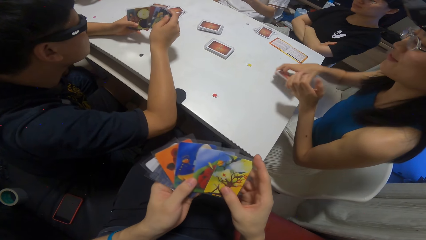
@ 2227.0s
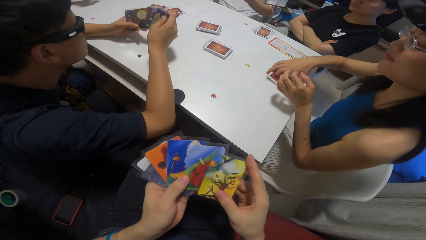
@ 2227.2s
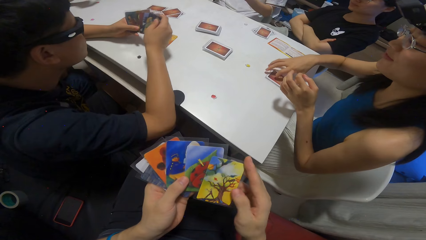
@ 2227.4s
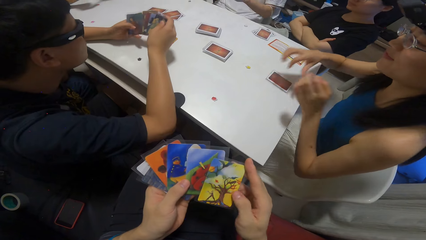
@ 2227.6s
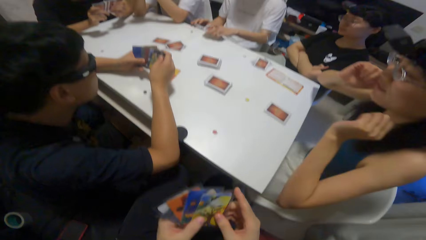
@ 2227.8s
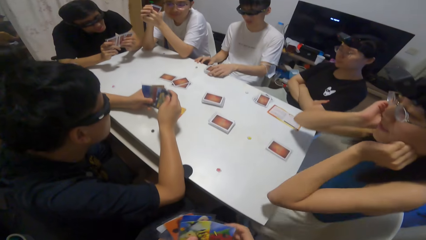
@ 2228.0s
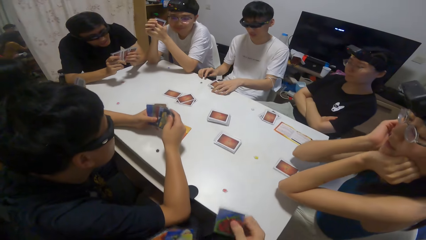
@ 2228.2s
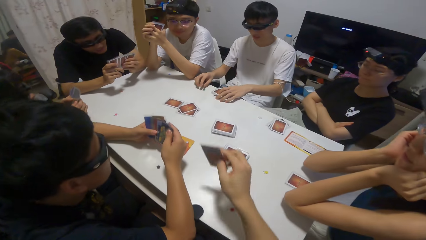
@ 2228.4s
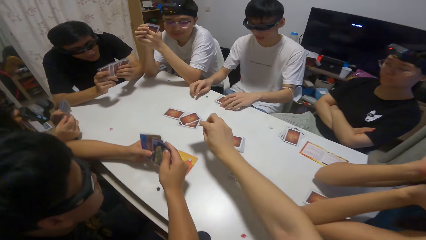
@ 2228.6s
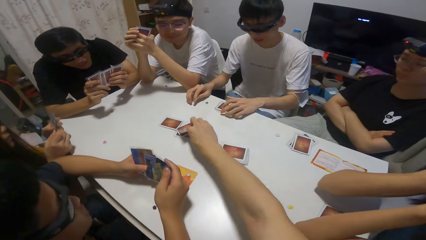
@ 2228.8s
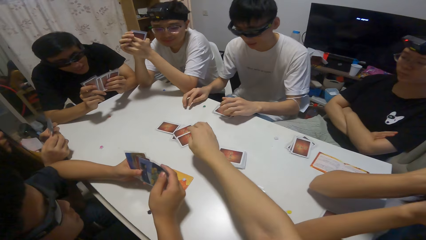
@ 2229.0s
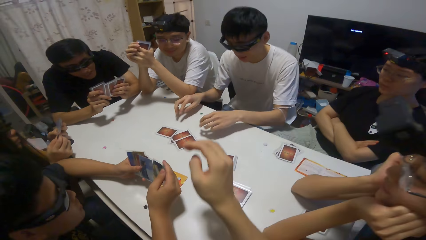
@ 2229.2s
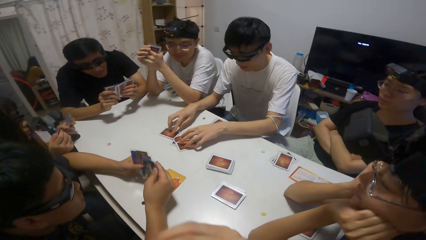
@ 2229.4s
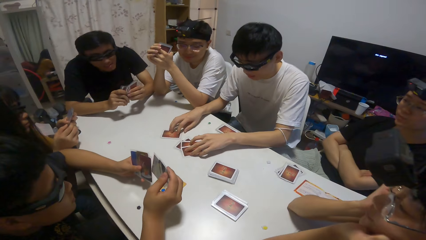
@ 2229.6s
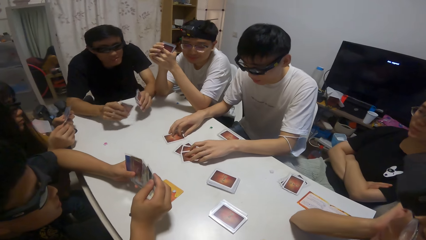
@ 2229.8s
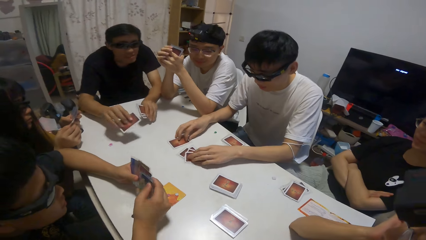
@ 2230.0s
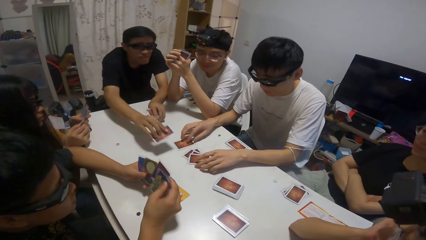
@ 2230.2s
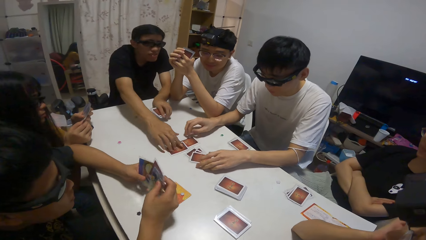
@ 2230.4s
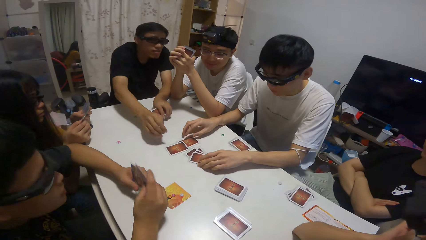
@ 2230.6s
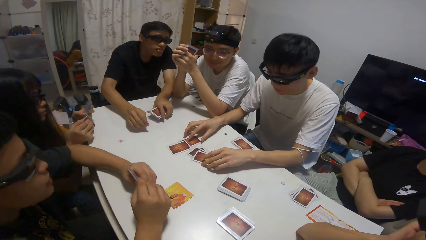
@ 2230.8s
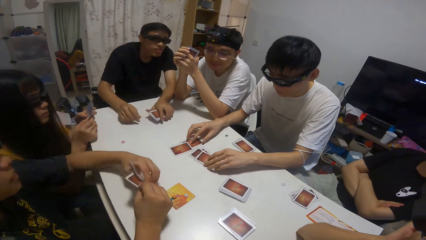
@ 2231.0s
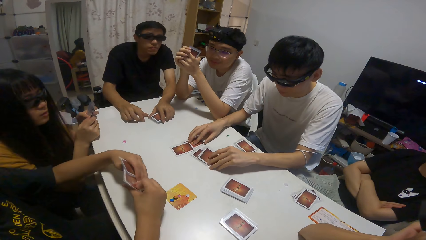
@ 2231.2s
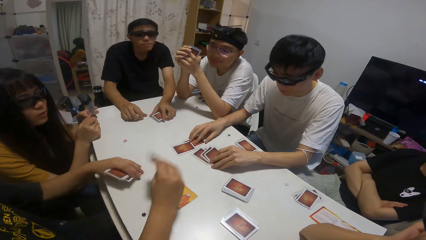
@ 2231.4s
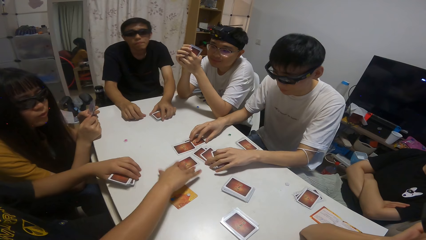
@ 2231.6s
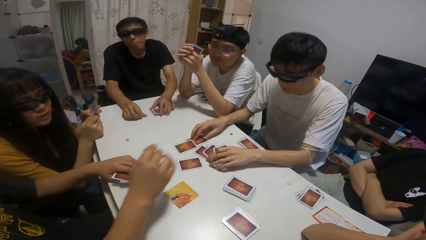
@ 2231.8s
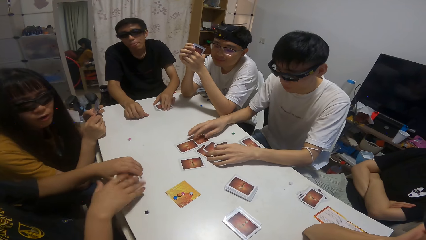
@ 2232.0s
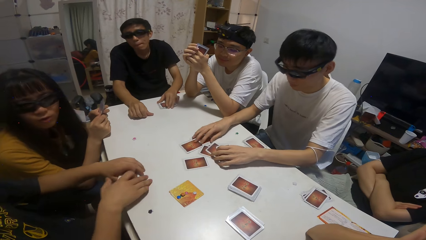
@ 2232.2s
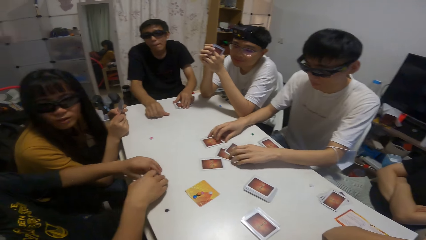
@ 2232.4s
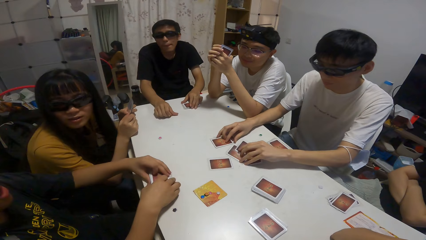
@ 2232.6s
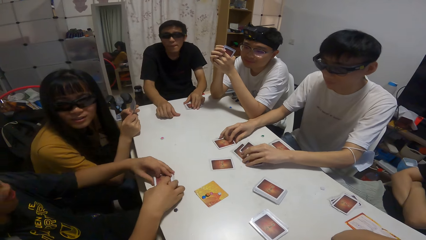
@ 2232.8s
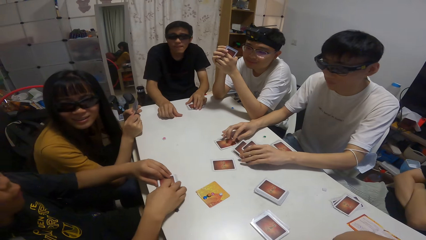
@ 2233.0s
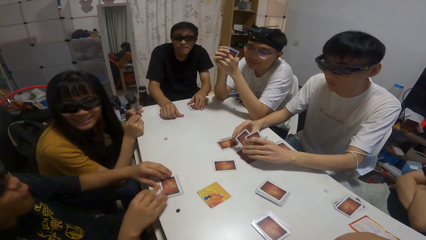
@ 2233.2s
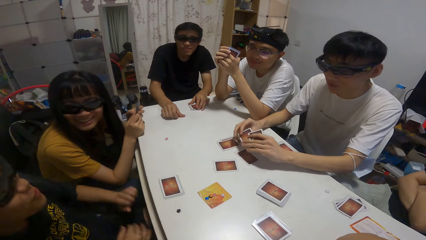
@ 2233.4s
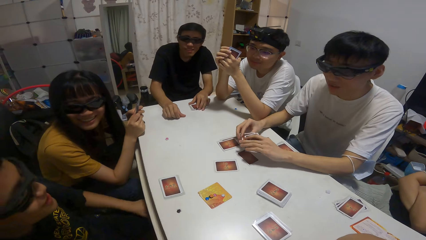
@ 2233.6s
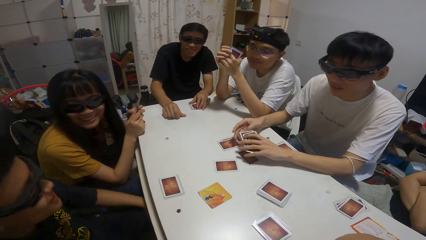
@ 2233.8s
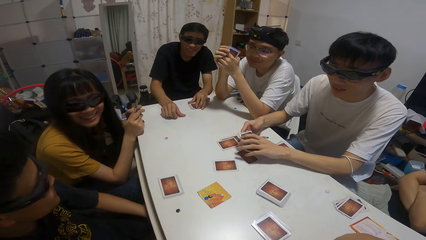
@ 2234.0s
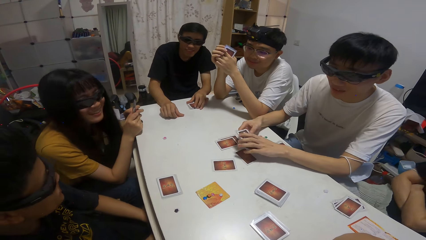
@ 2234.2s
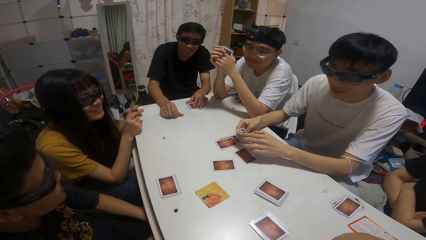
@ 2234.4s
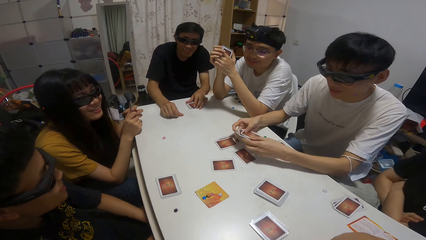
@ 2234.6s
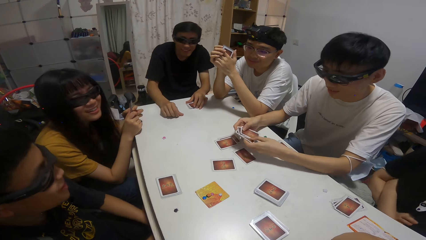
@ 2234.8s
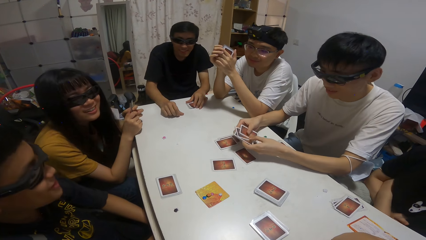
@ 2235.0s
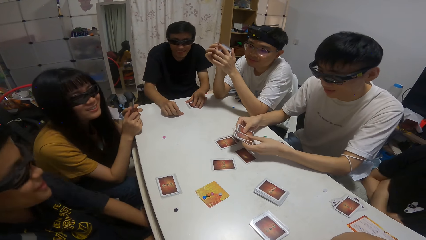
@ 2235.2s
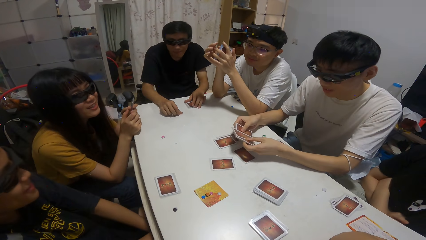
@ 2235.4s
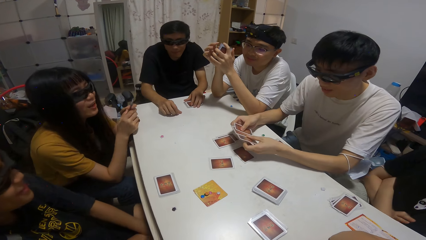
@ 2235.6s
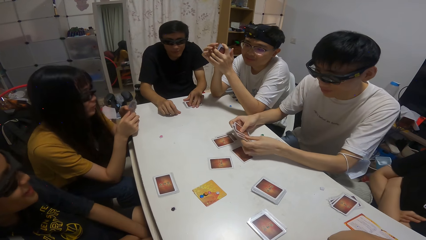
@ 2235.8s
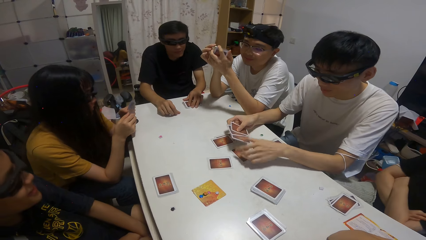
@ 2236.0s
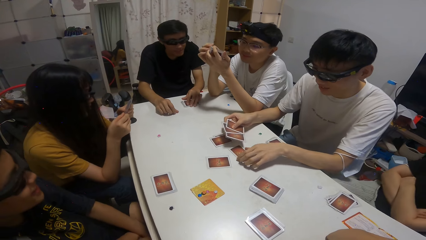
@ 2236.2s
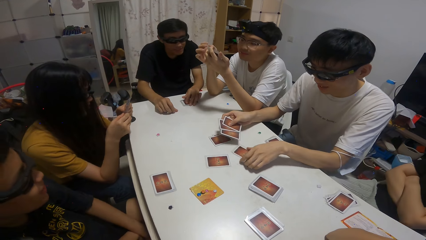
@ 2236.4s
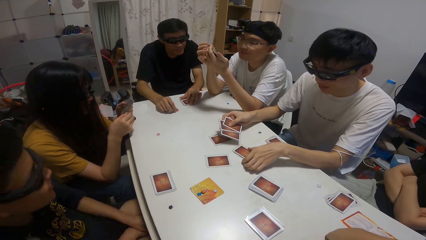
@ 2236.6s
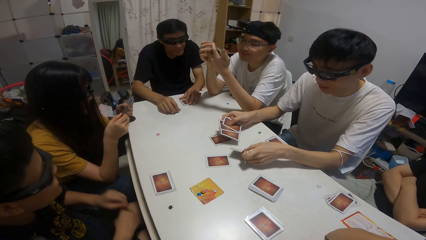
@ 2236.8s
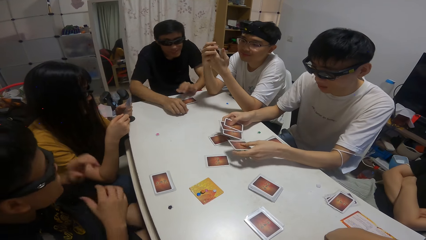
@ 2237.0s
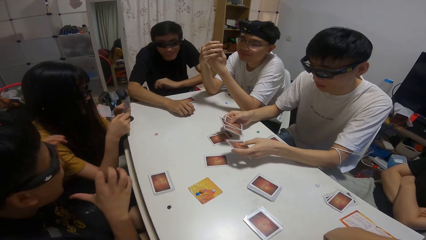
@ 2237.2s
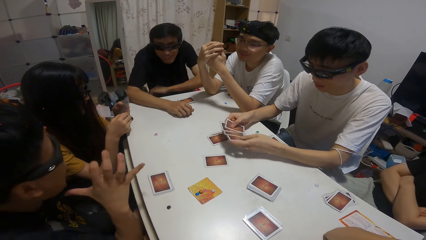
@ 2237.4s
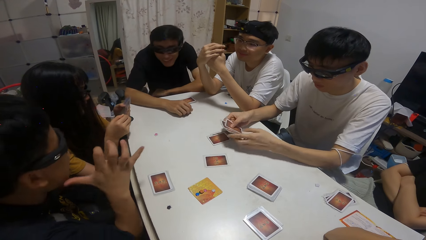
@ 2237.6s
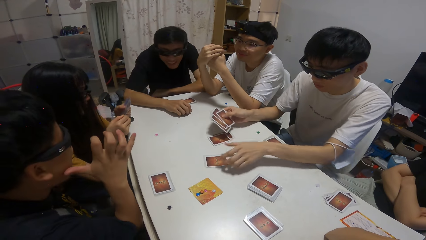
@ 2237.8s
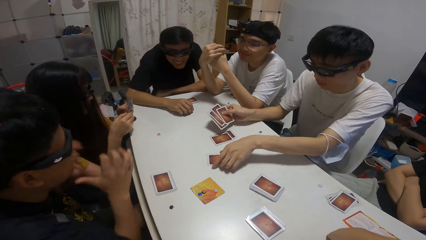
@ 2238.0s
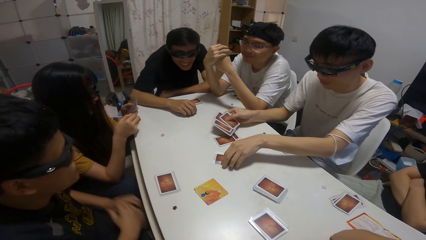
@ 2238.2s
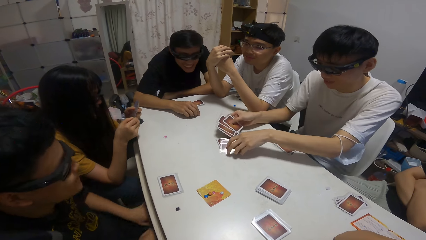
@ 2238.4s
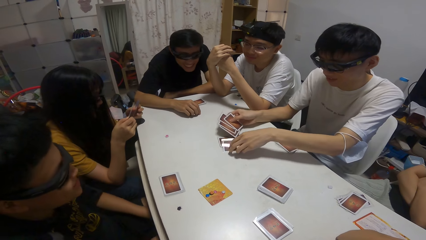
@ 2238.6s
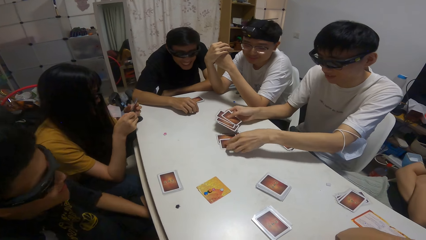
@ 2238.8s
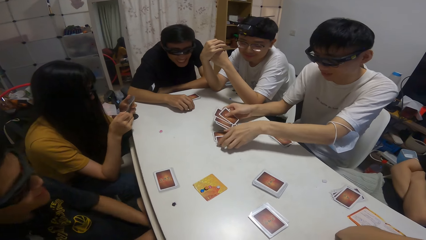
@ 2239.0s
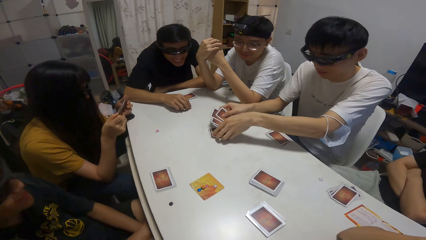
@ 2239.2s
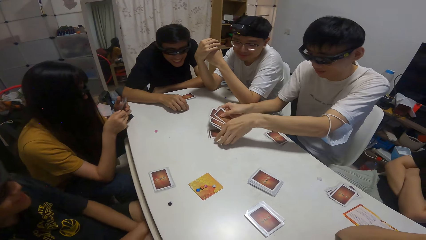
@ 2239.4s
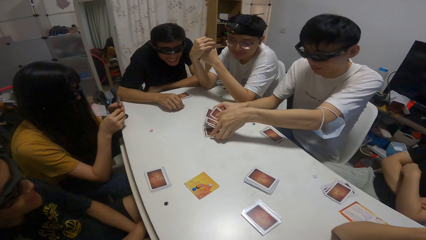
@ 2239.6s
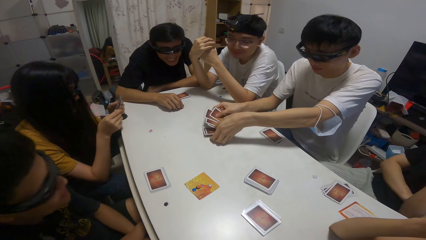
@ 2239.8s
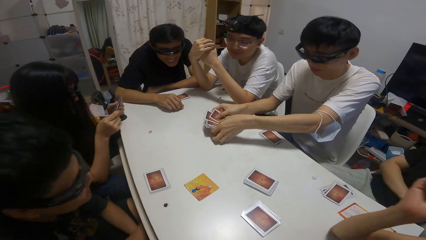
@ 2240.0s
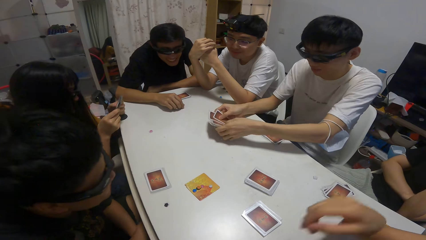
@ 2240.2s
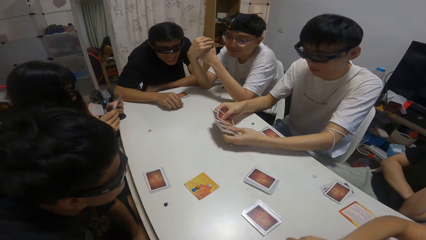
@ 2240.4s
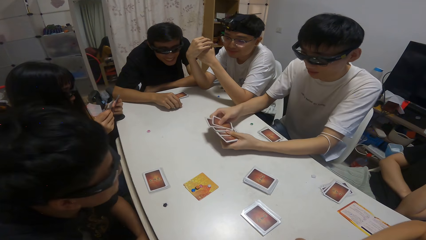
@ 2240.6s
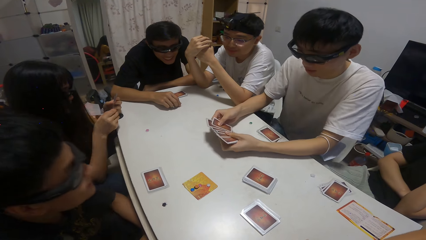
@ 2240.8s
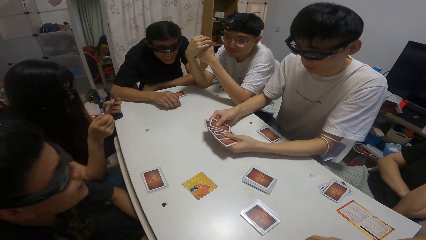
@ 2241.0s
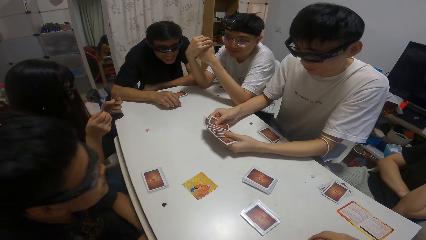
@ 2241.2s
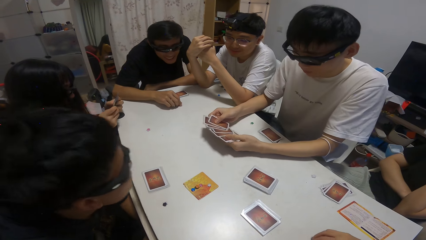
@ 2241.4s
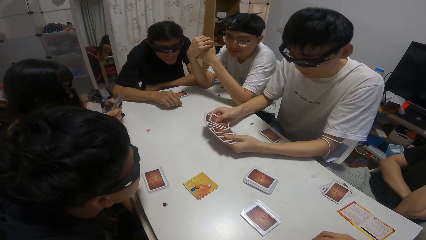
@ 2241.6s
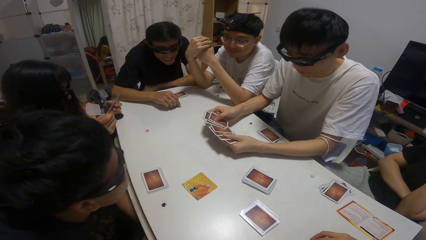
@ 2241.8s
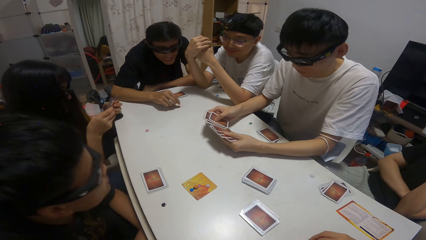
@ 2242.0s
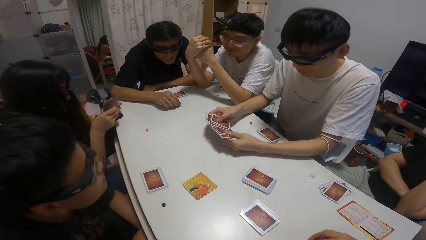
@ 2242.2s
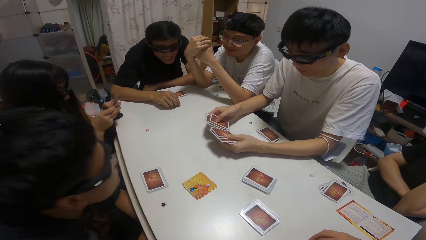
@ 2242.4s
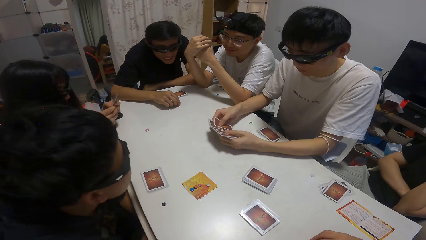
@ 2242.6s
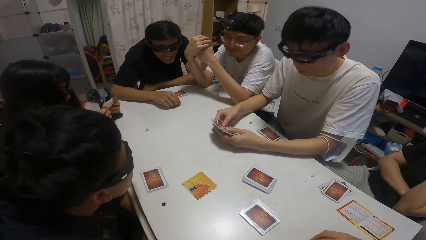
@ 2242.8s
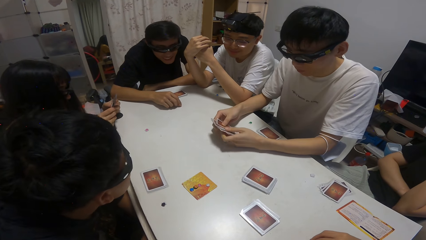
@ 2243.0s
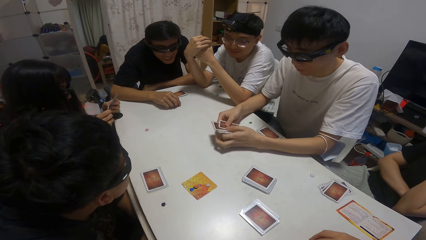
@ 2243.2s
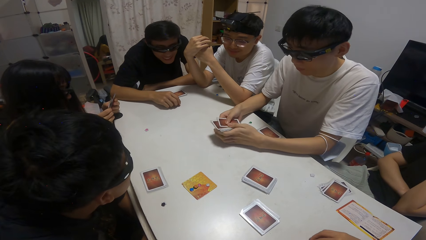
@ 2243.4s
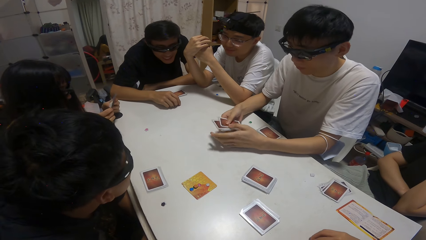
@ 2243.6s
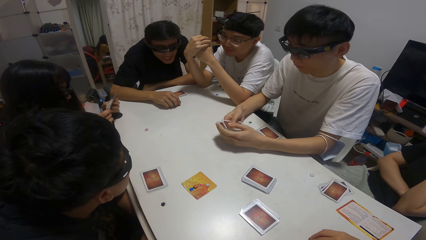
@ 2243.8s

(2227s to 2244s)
A girl drops some cards on the table. The girl holds the chin. The camera wearer drops a card on the table. A person touches the cards. A boy packs some cards on the table with both hands. Another person converses with a third person. The first person collects cards from the table.
